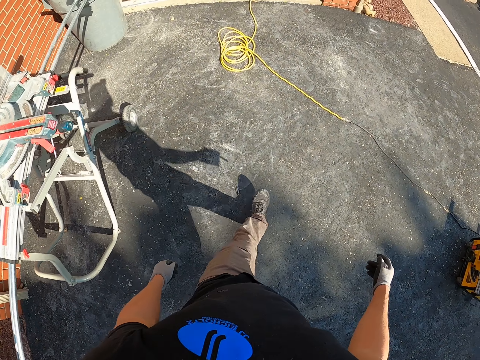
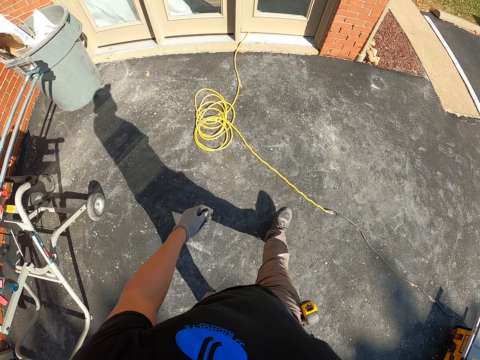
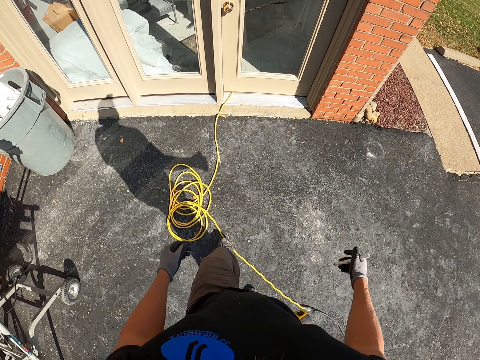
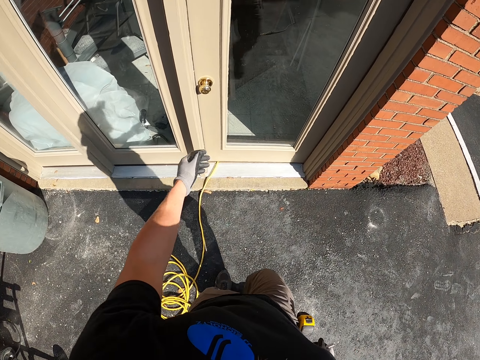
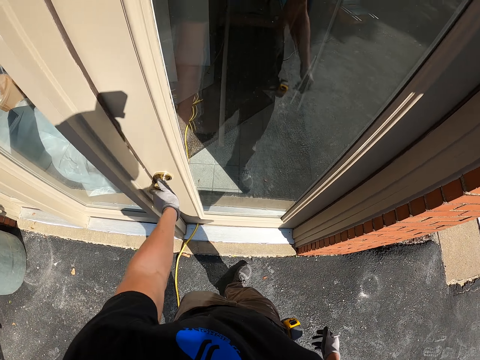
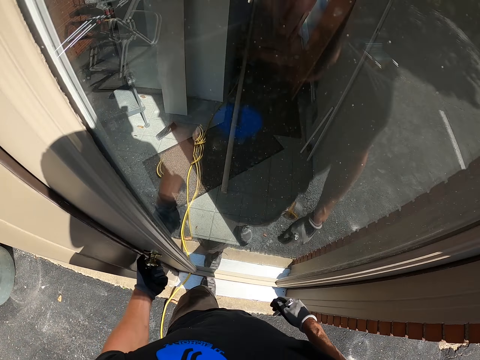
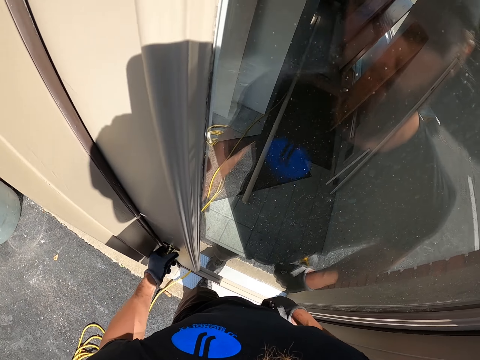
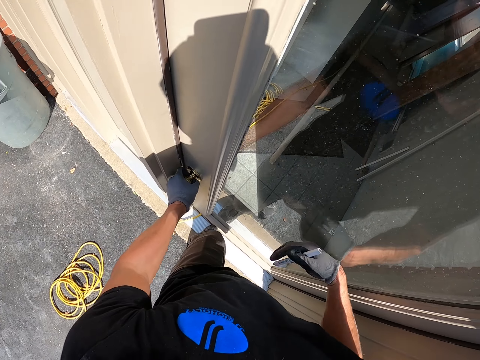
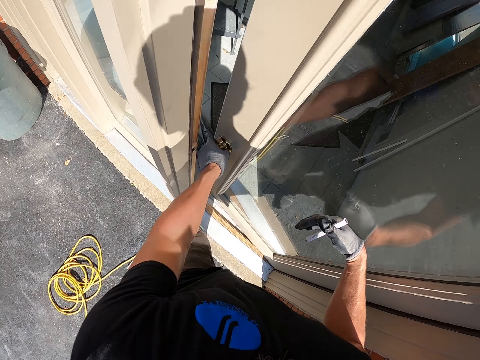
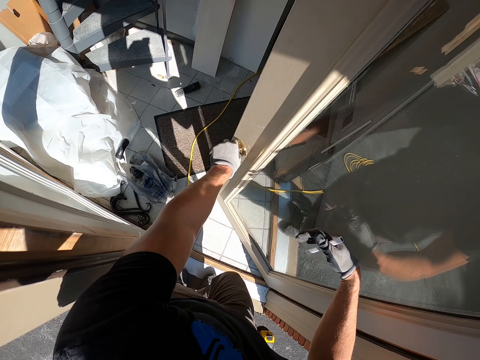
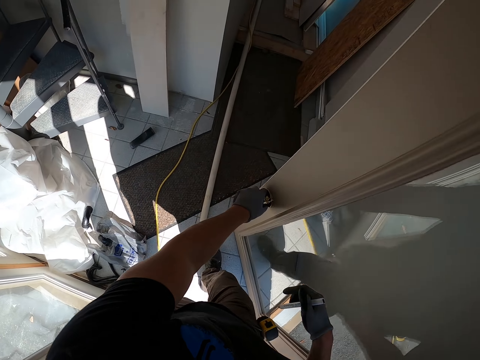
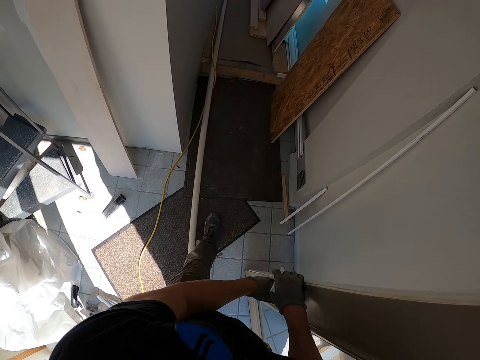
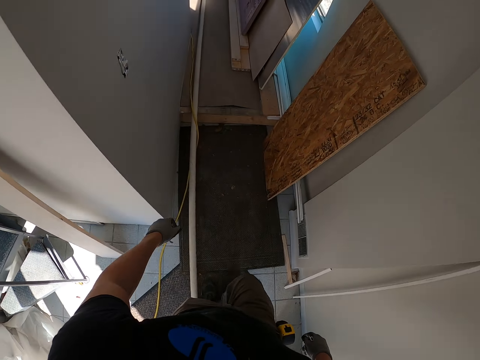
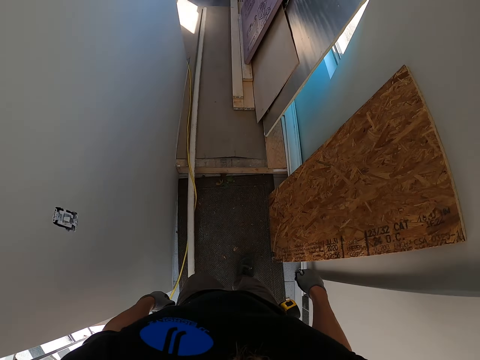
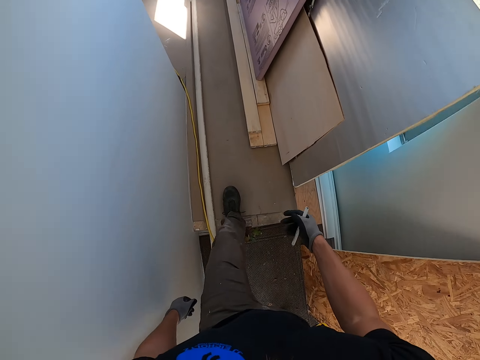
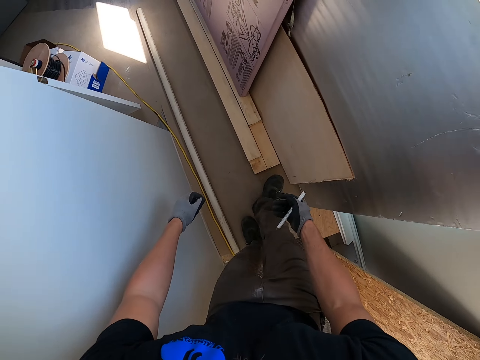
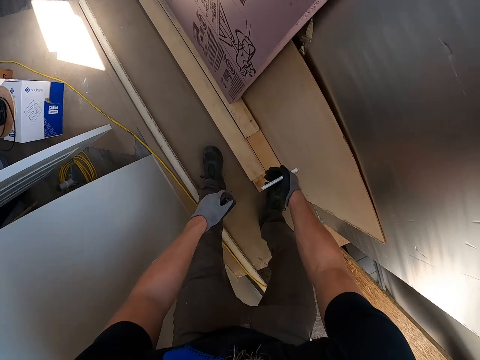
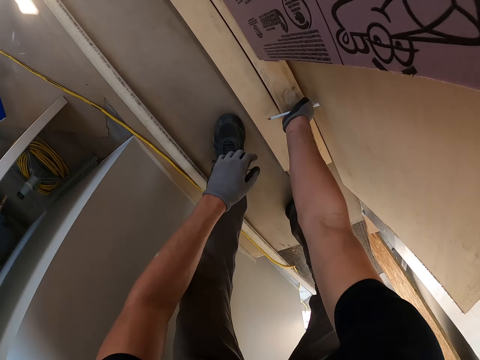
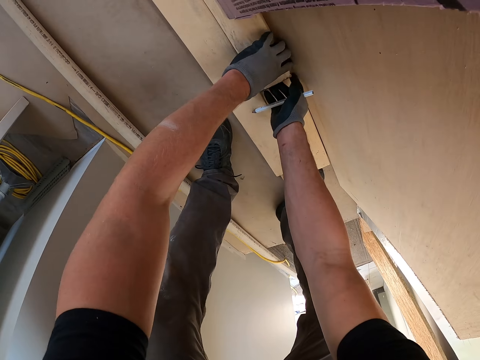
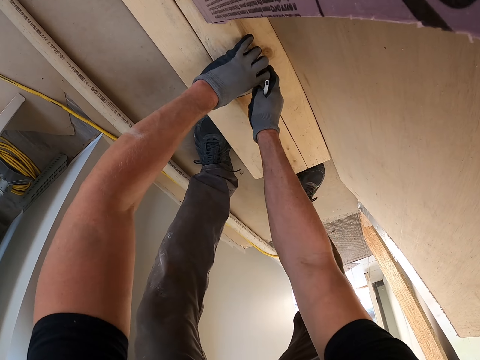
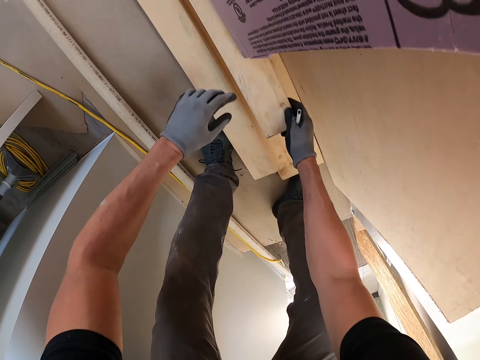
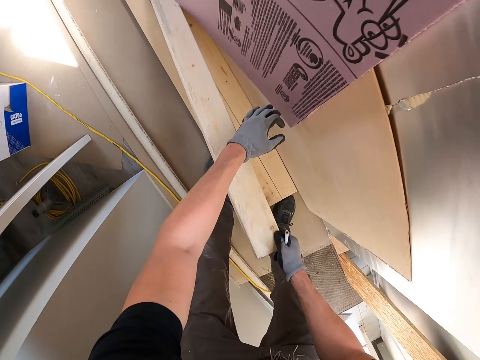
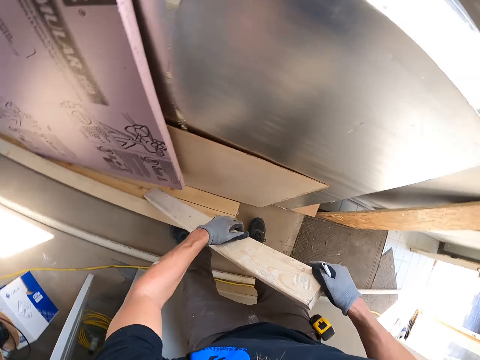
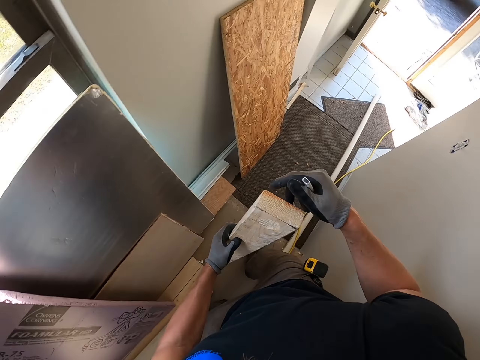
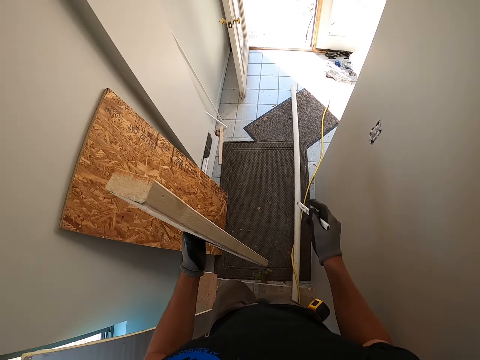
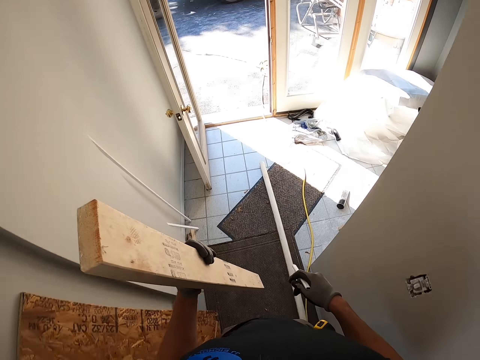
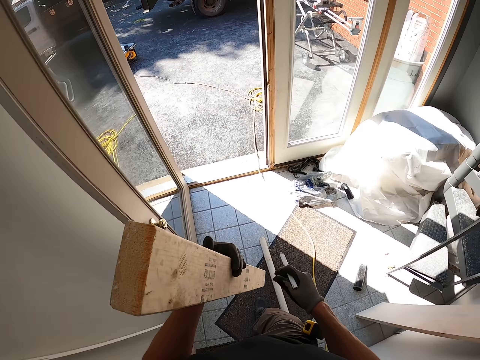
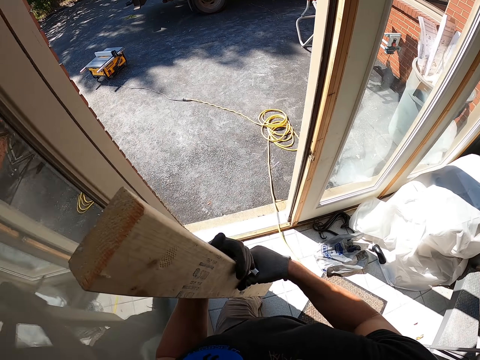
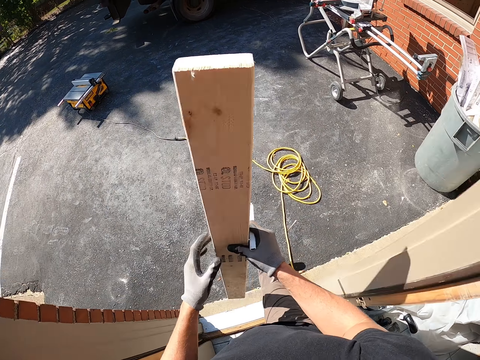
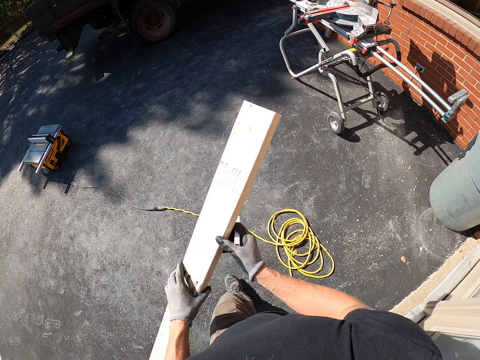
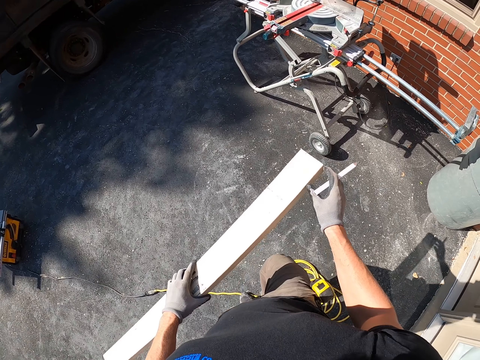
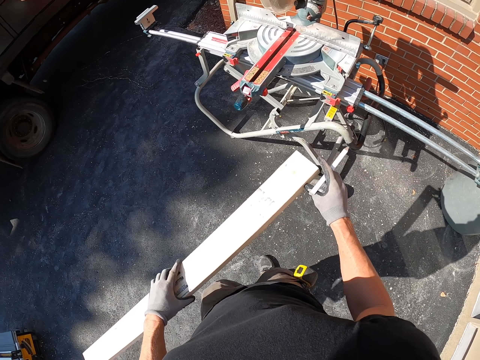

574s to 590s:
The camera wearer opens the door. They walk around the house. They pick up the piece of wood. They carry the piece of wood. They walk around with the piece of wood.

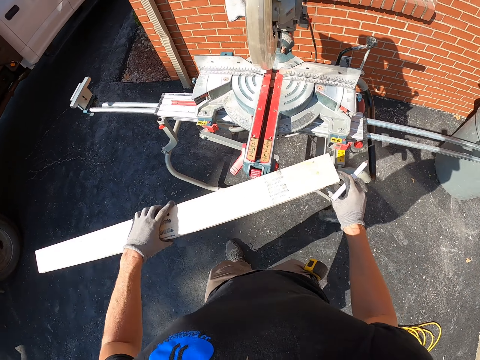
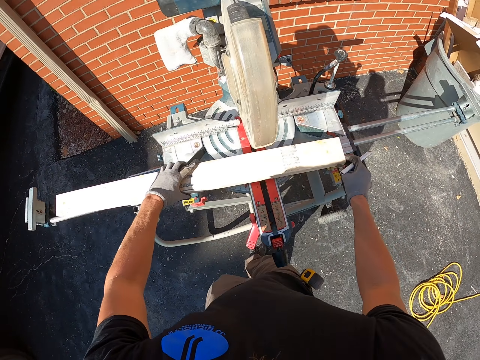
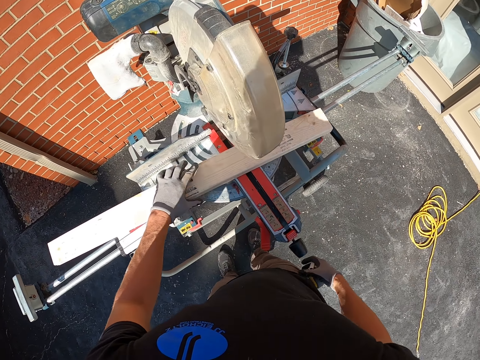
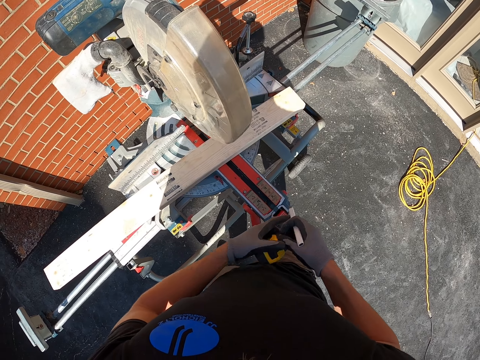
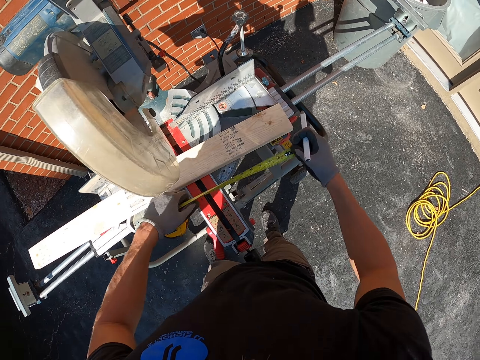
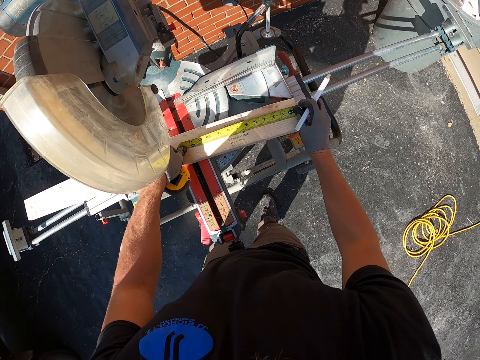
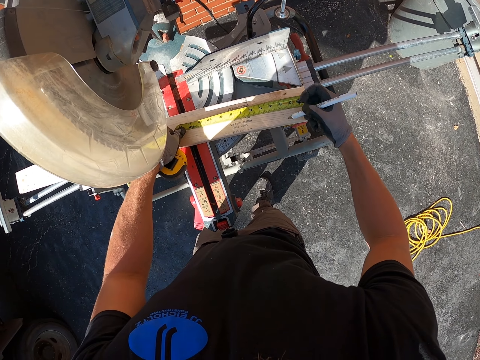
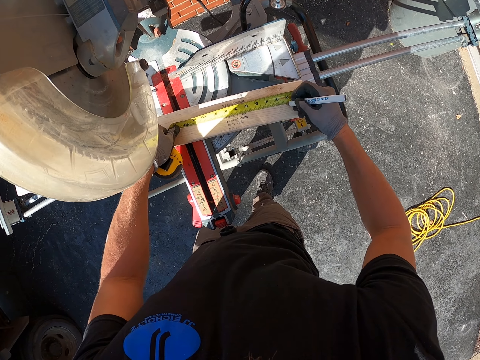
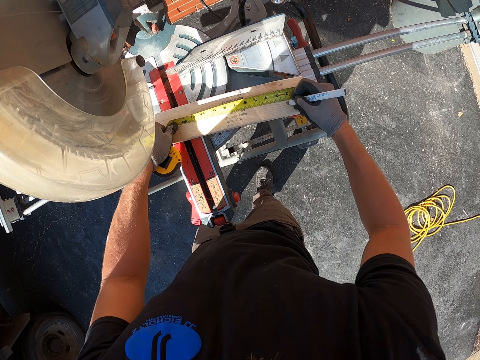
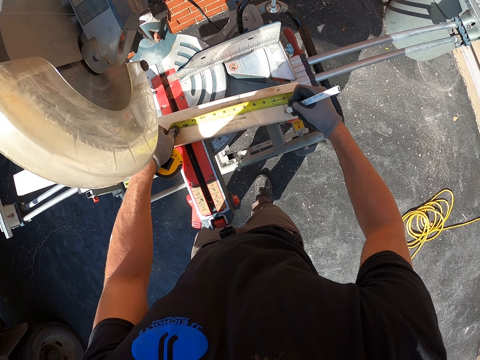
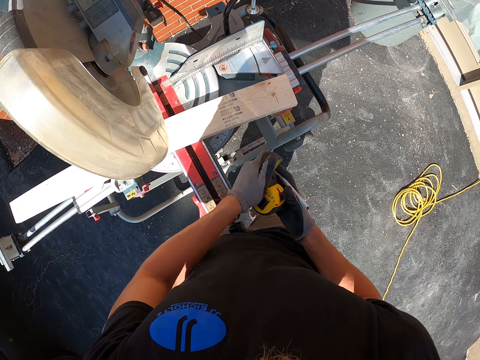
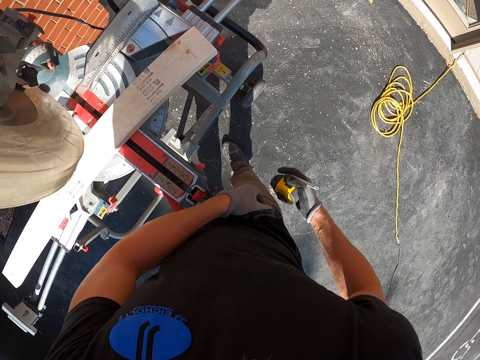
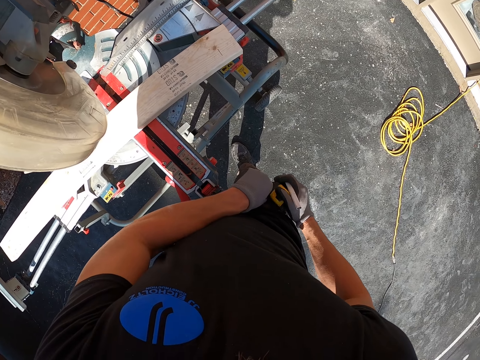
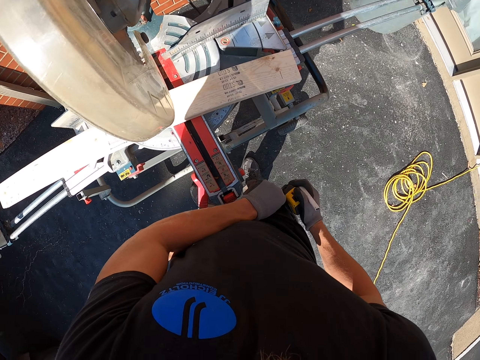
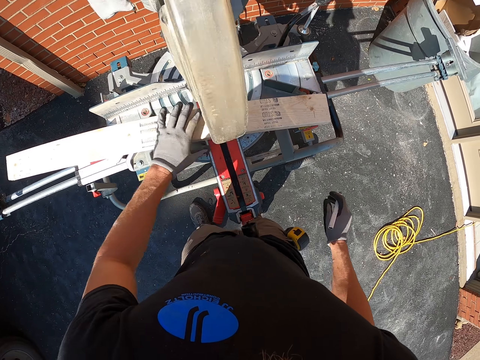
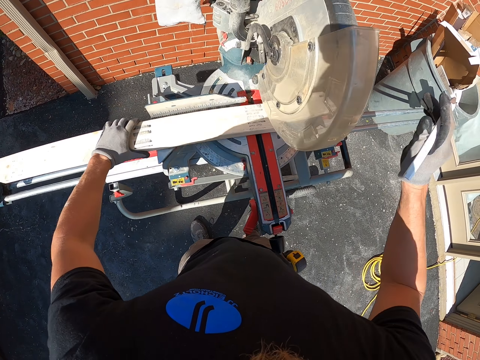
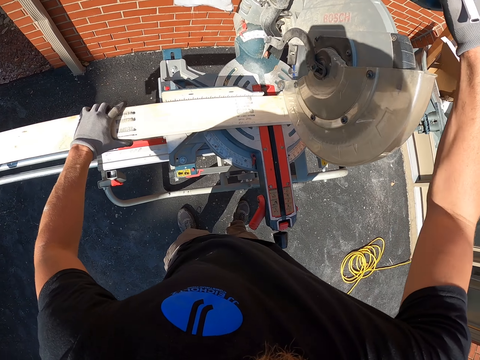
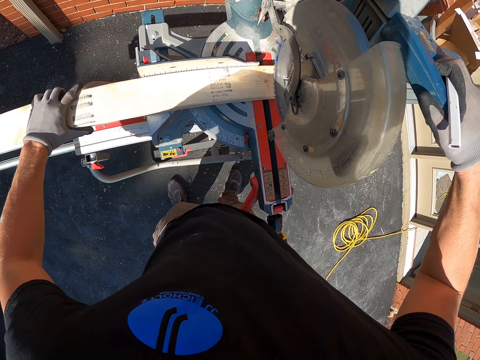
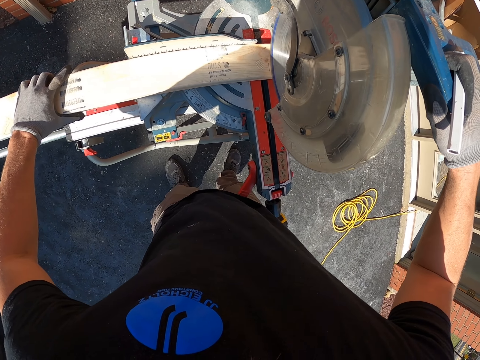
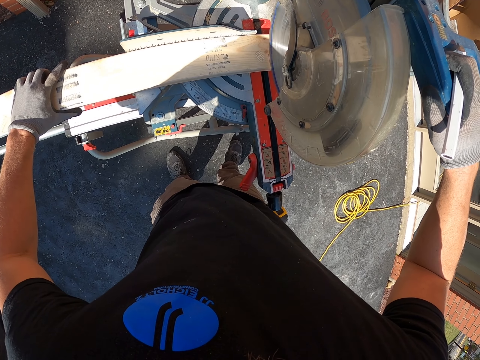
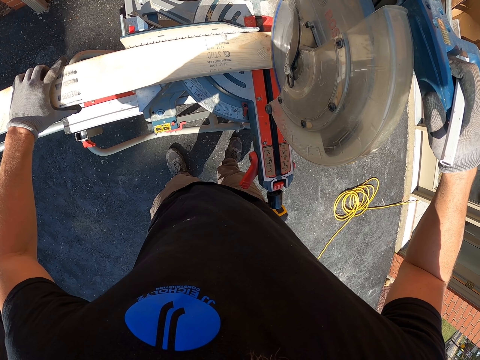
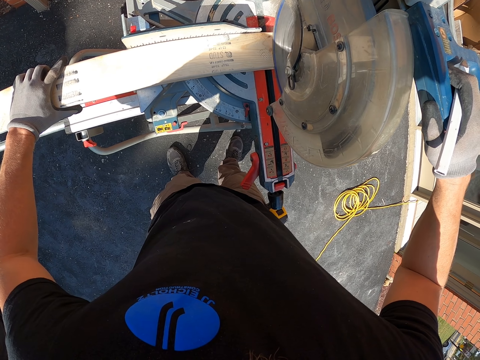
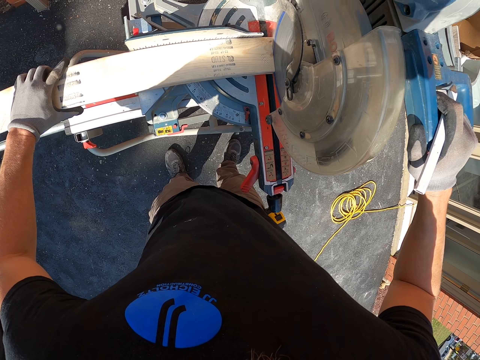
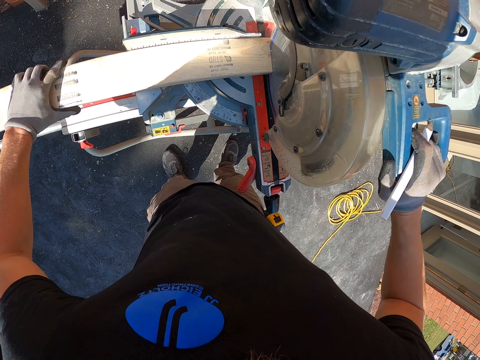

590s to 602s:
The camera wearer cuts the wood. They measure the piece of wood and mark the piece of wood. They put the tape measure in the pocket. They cut the piece of wood.
